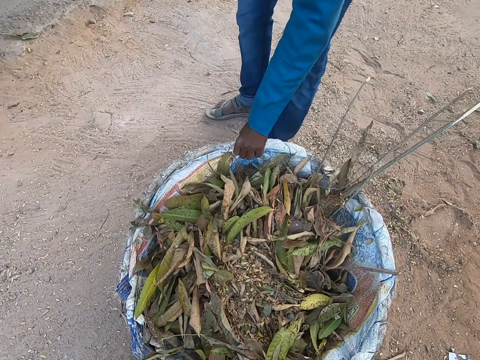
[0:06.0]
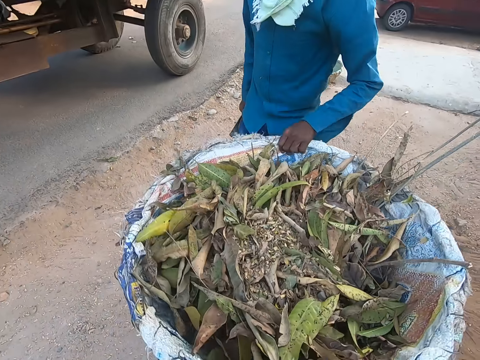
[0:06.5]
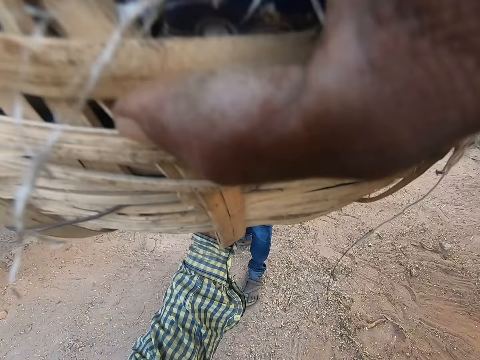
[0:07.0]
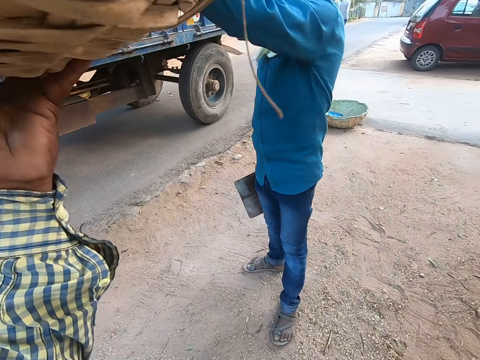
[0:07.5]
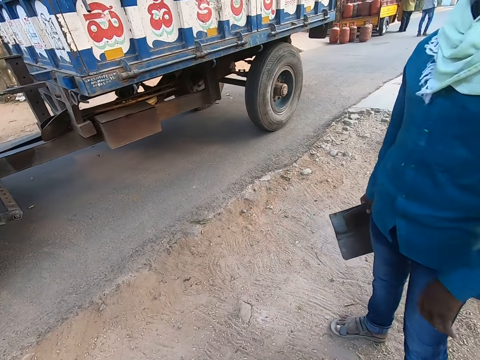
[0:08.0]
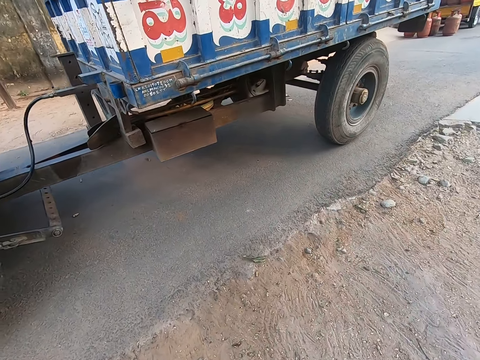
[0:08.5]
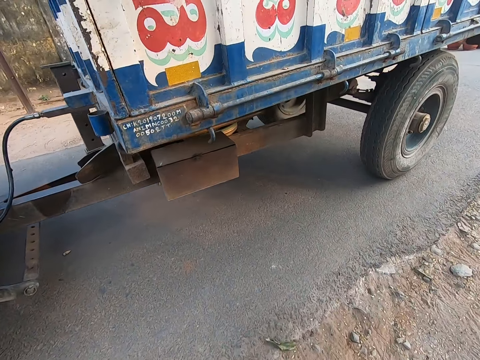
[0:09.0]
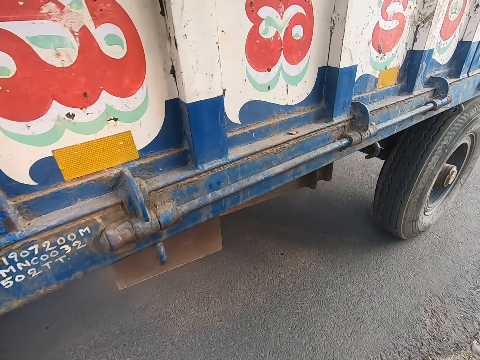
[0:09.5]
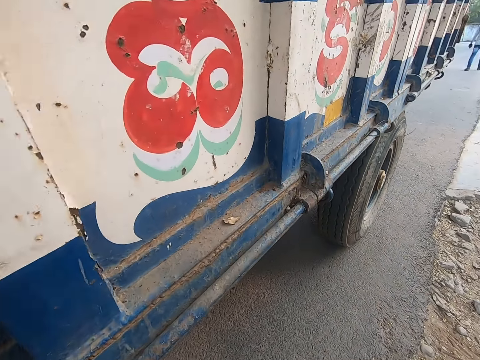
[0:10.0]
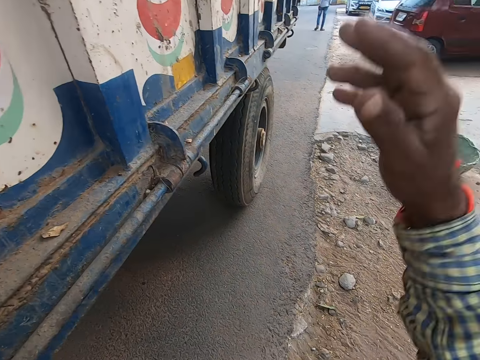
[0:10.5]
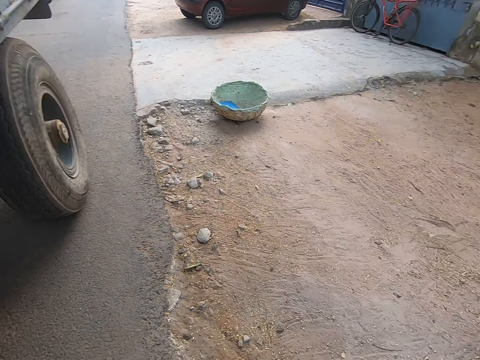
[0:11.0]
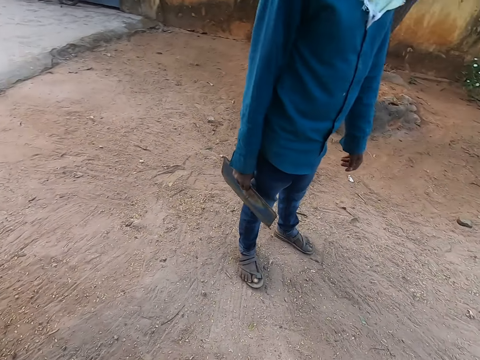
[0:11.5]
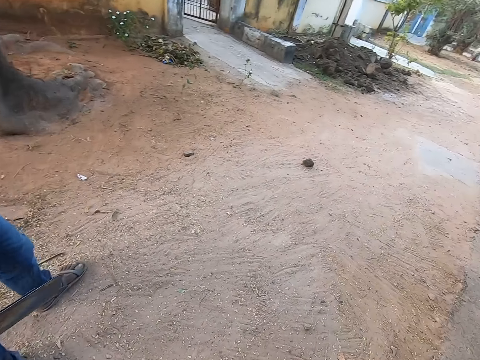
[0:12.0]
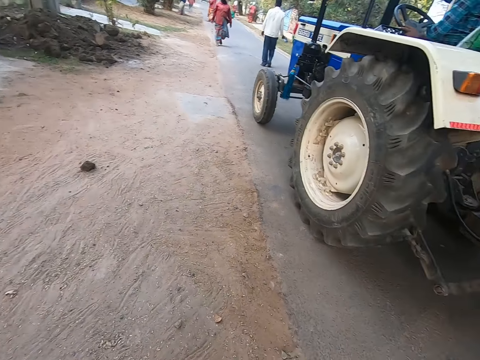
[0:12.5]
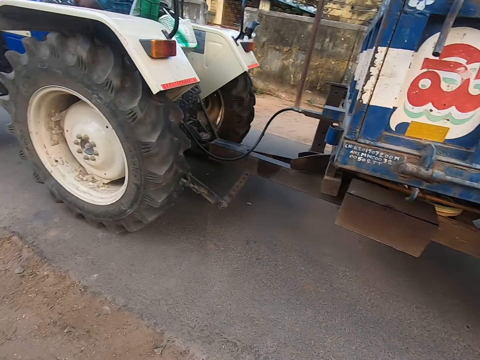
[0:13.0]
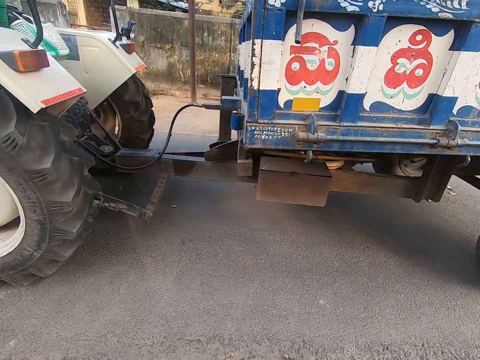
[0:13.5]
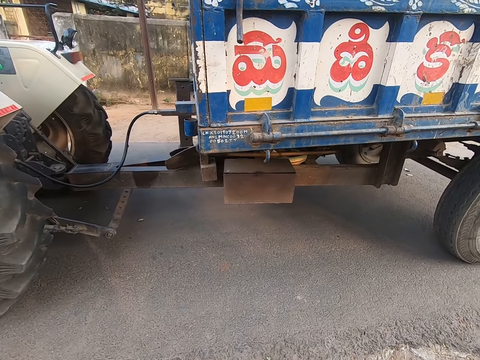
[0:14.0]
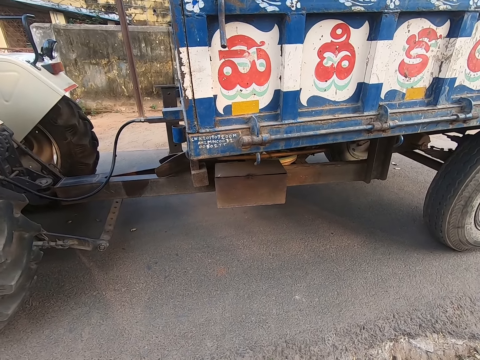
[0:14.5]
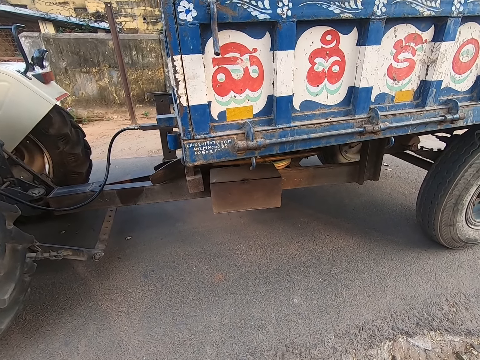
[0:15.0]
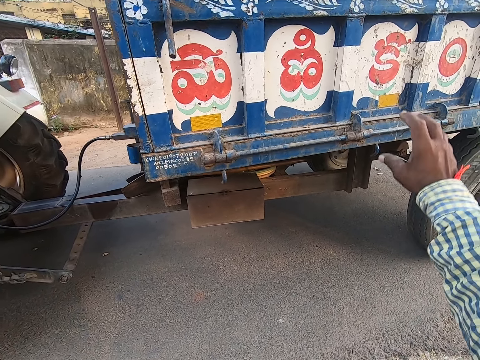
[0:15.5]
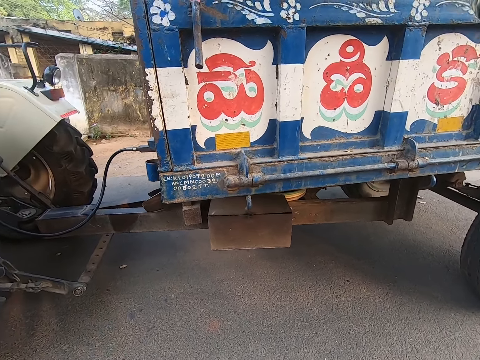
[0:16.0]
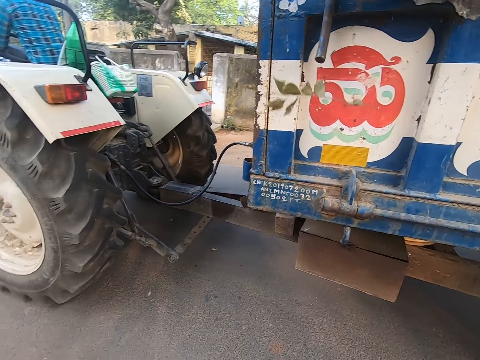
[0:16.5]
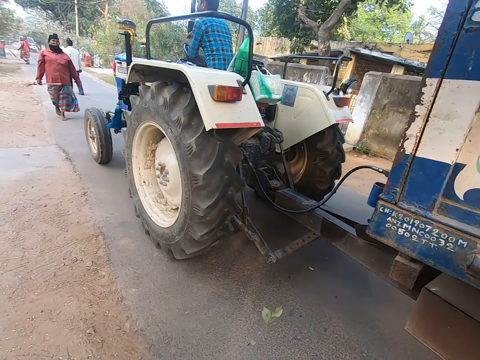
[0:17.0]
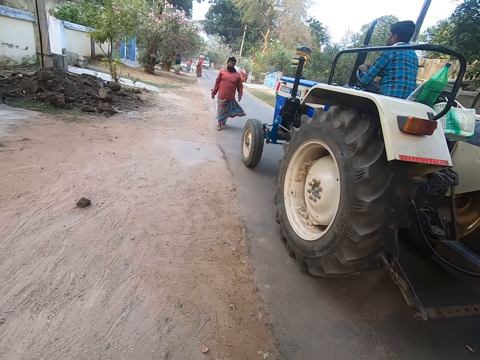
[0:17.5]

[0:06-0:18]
The man lifts the basket or basin from the ground with his left hand. The camera wearer lifts the basket from the ground with his right hand. He places the basket on his head with both hands. The man places the basket on the camera wearer's head with his left hand. The camera wearer walks towards a truck. He carries the basin on his head with both hands. He looks sideways. He lifts his right hand.

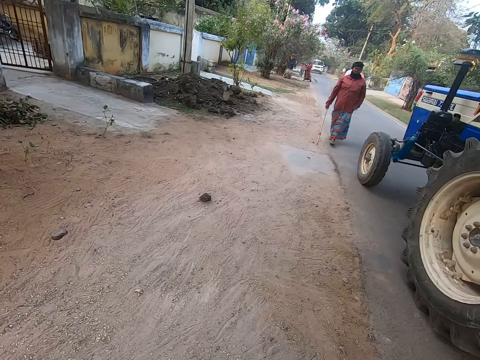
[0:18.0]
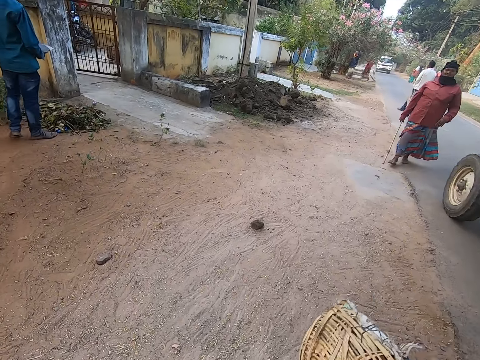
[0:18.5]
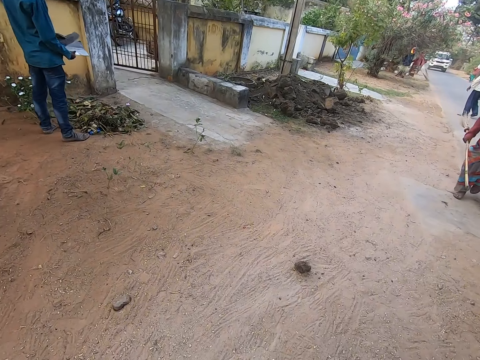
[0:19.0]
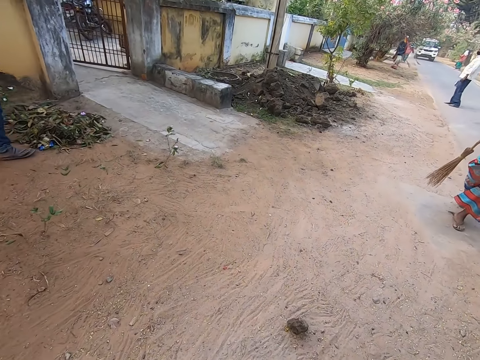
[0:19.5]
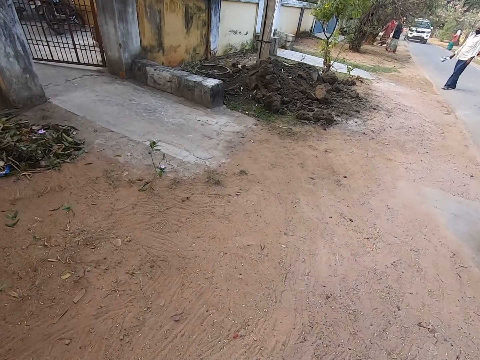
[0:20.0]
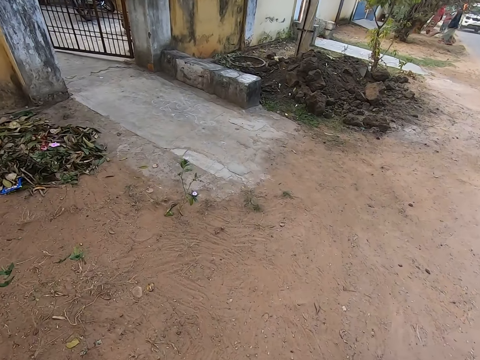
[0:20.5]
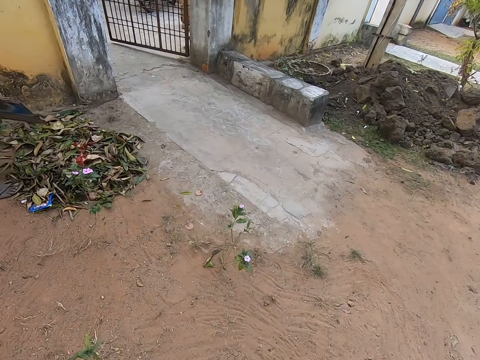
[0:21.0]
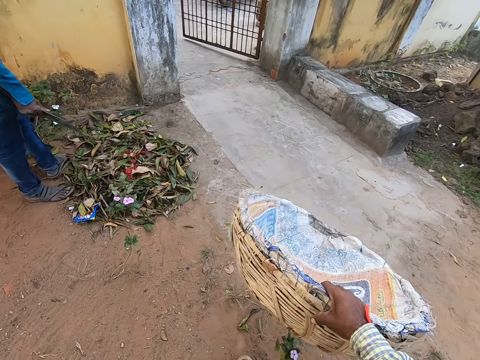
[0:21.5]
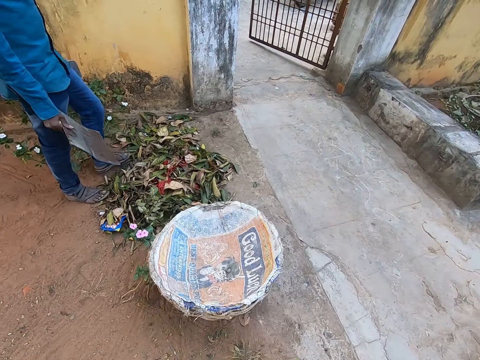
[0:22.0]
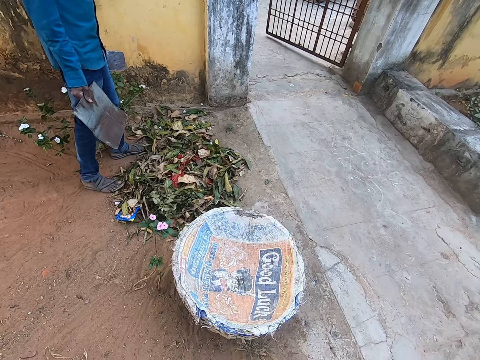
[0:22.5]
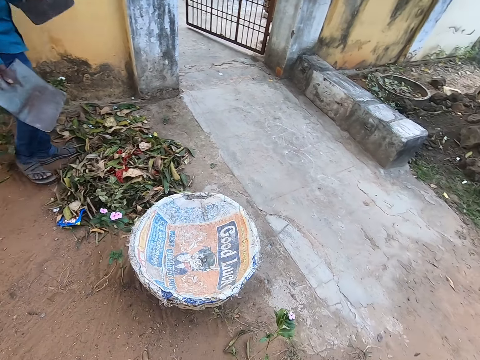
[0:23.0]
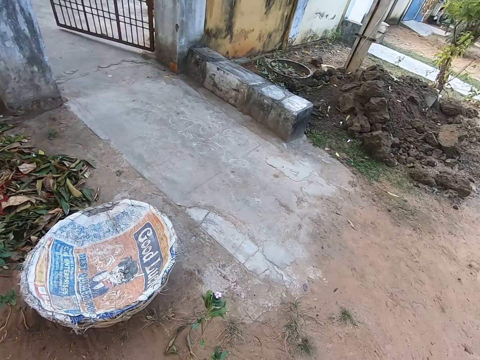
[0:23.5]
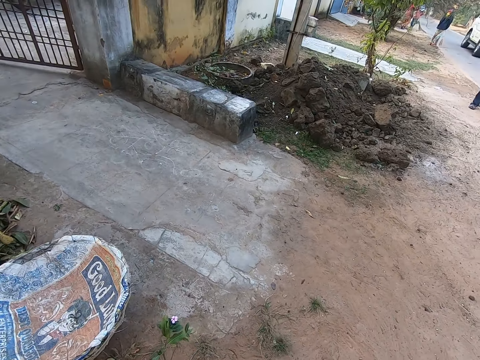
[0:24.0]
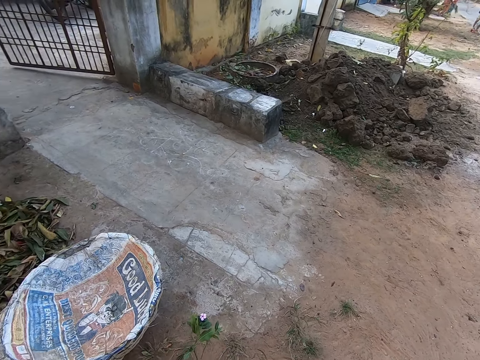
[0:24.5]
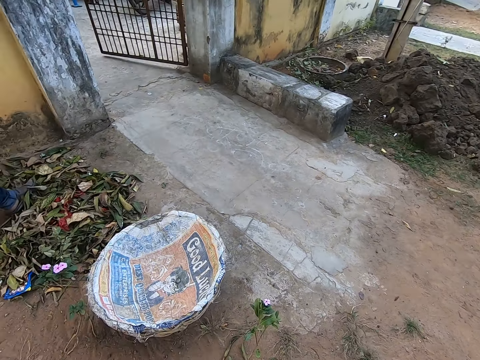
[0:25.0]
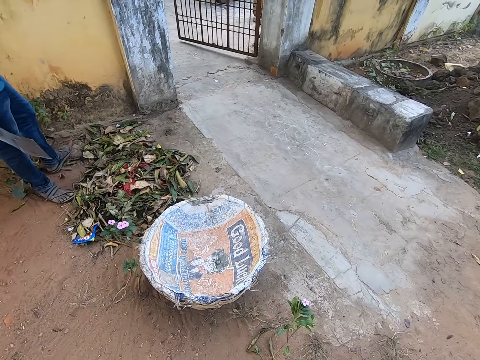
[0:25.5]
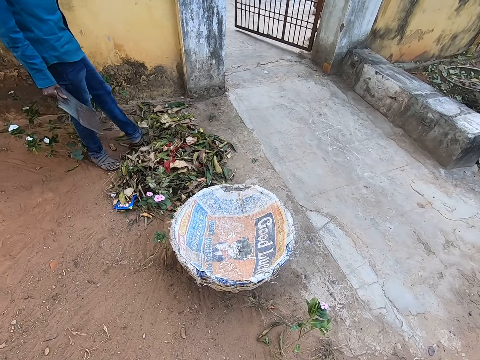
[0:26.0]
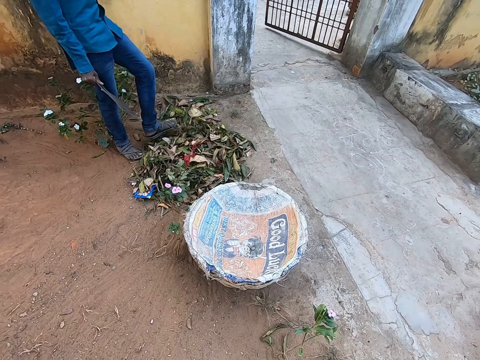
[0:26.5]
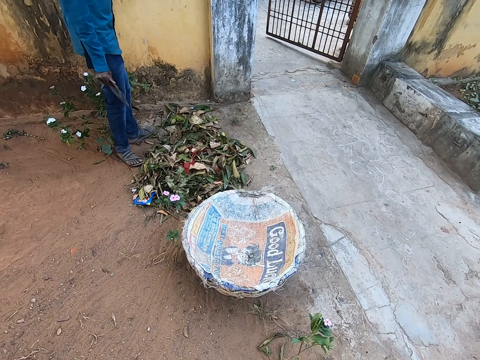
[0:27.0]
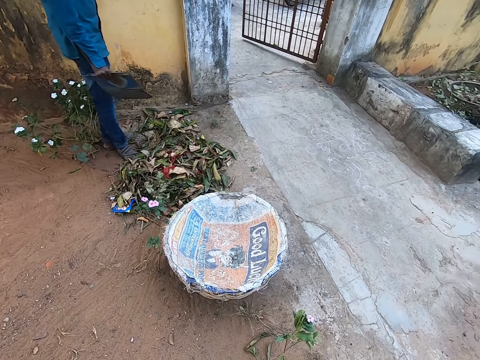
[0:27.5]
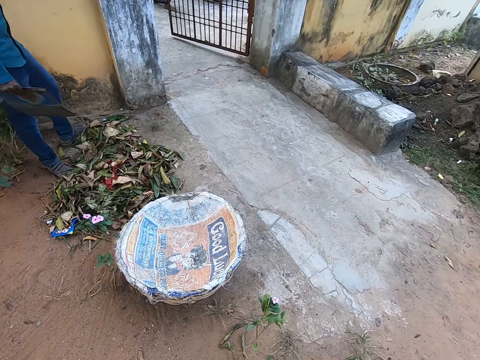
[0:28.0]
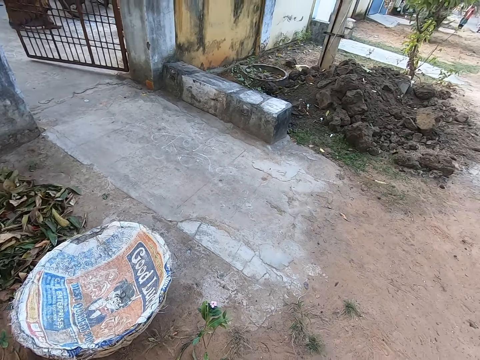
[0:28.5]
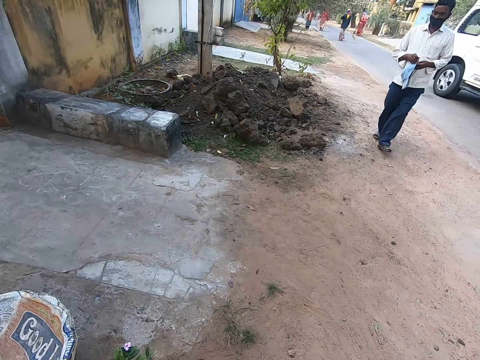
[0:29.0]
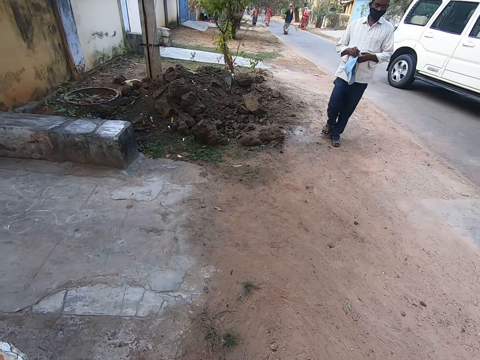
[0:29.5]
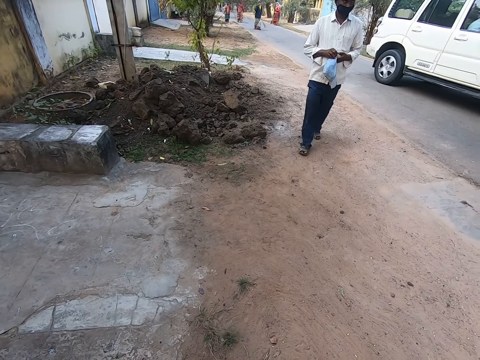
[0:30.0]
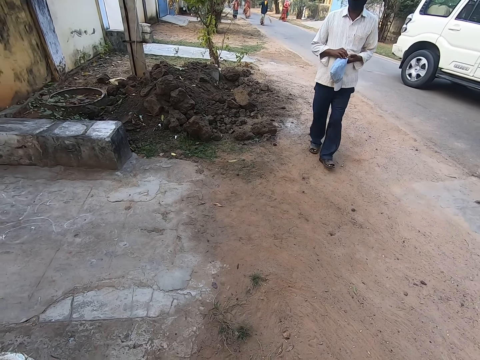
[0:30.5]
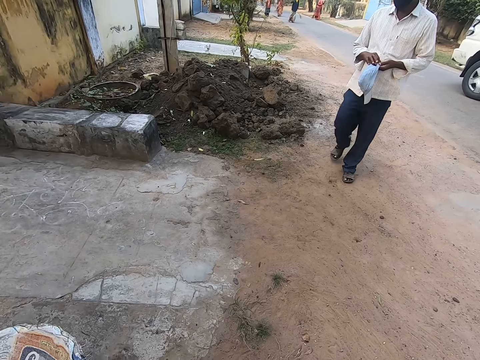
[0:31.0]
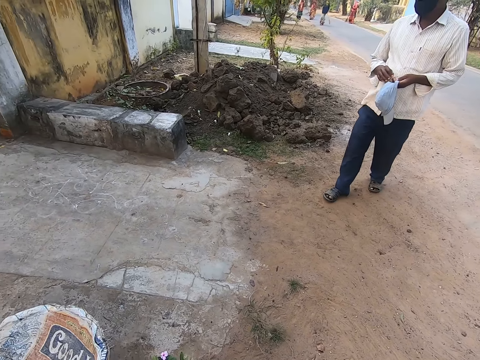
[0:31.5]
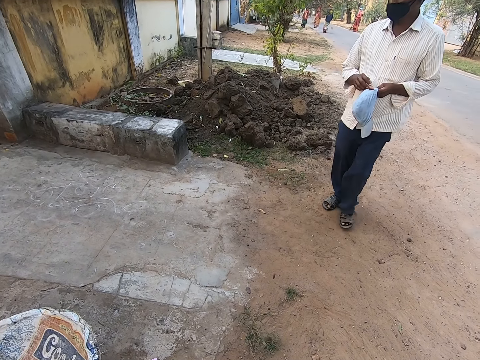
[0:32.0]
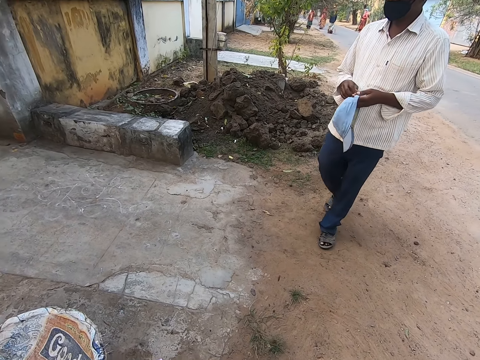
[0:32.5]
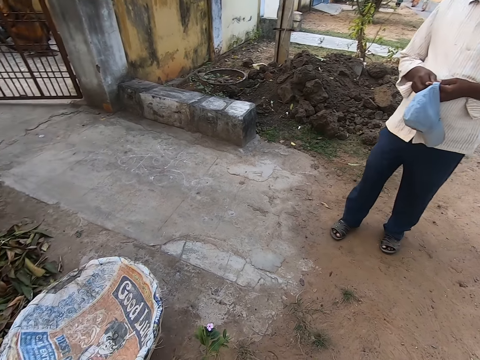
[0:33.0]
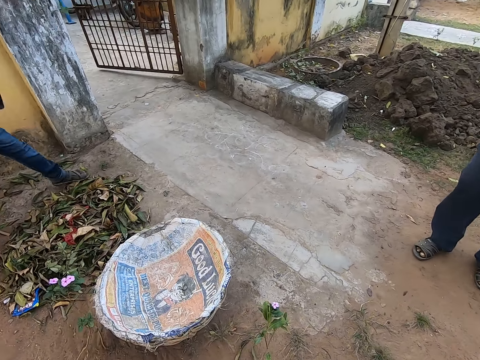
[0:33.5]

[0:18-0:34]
The camera wearer takes down the basket from his head with his right hand. He pours something in the truck with his right hand. The man takes a wooden piece from his right hand with his left hand. The camera wearer walks in front. He drops the basket on the ground with his right hand. The man gathers dirt on the ground with his left leg repeatedly. The camera wearer looks down. A white bus drives past the camera wearer. He looks sideways.
